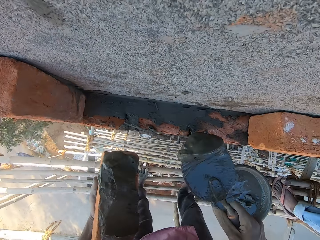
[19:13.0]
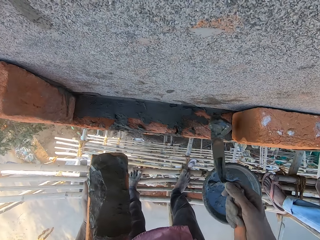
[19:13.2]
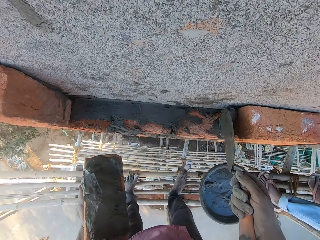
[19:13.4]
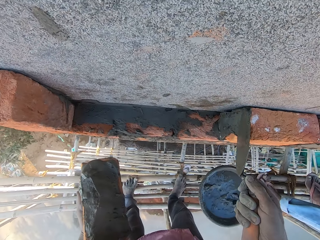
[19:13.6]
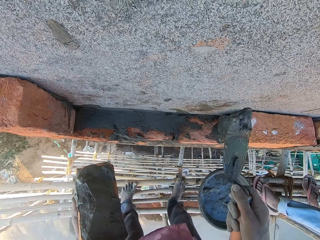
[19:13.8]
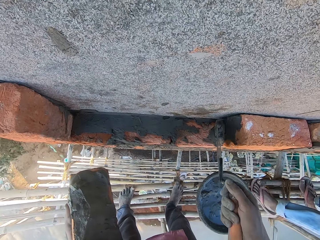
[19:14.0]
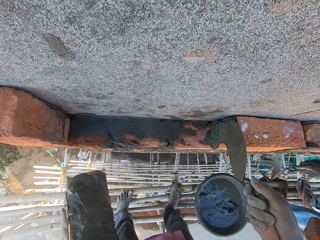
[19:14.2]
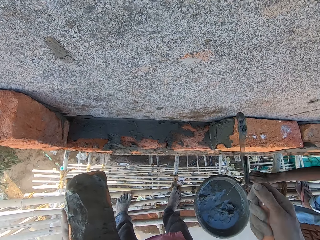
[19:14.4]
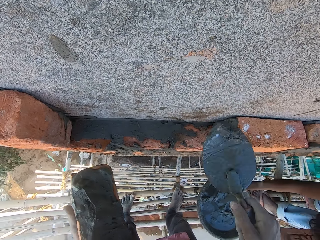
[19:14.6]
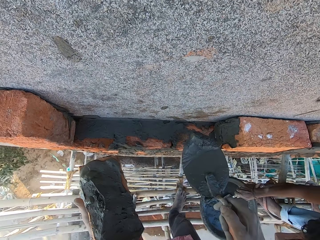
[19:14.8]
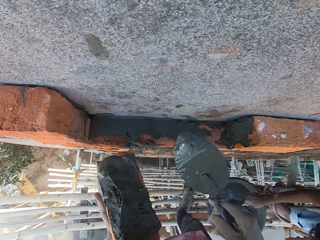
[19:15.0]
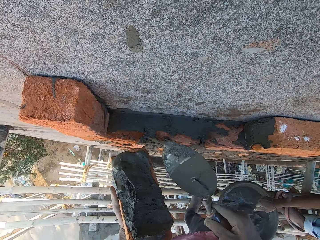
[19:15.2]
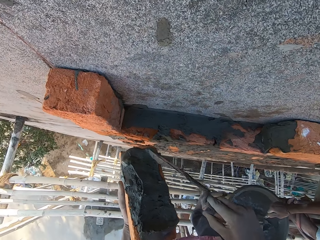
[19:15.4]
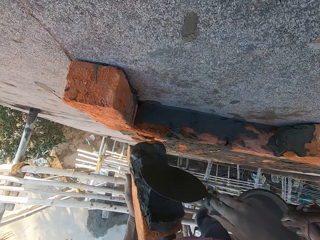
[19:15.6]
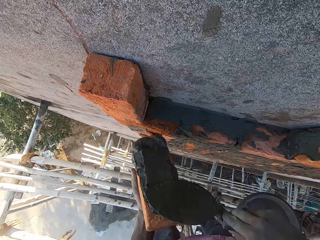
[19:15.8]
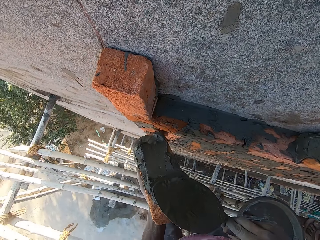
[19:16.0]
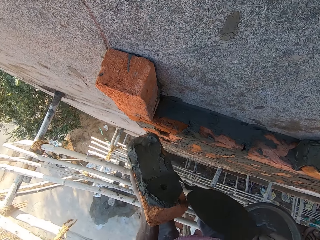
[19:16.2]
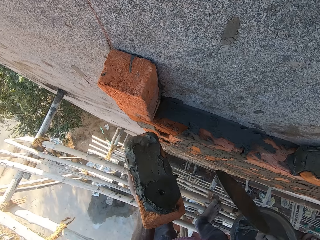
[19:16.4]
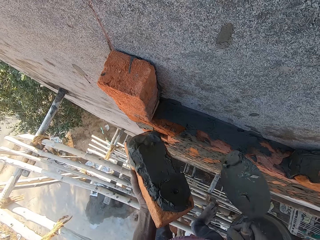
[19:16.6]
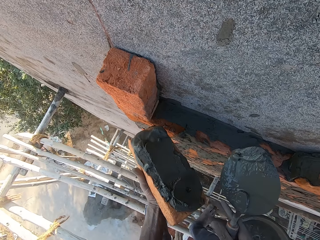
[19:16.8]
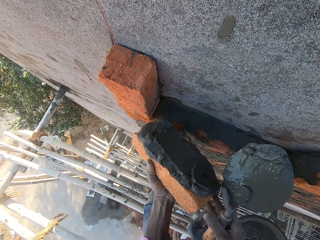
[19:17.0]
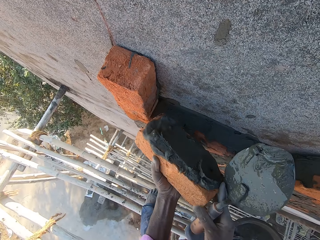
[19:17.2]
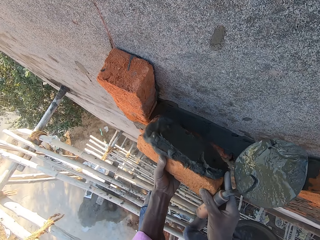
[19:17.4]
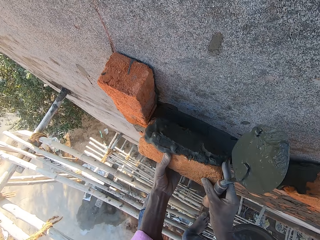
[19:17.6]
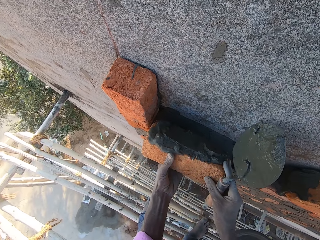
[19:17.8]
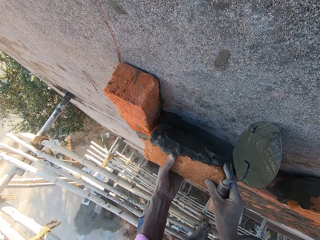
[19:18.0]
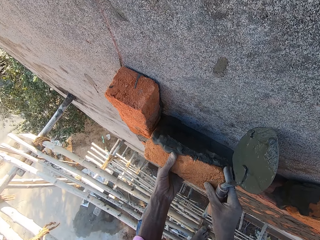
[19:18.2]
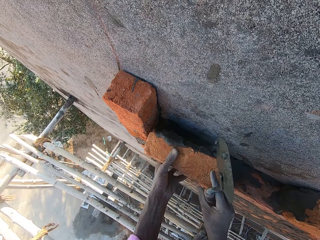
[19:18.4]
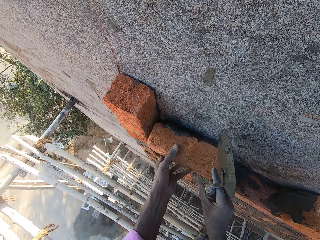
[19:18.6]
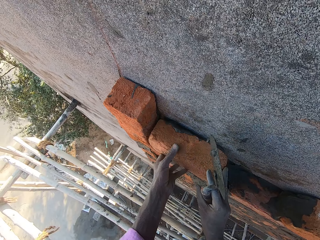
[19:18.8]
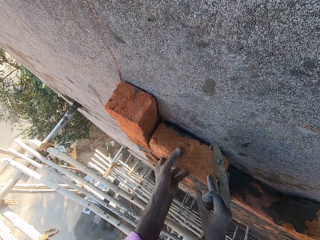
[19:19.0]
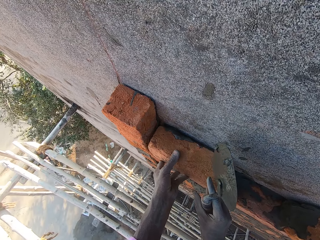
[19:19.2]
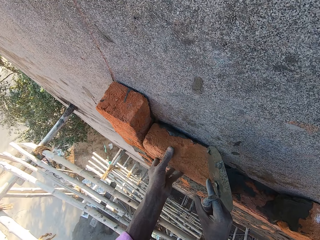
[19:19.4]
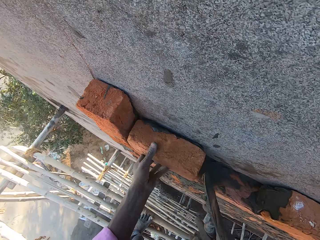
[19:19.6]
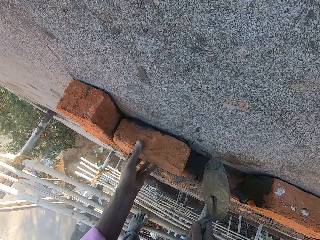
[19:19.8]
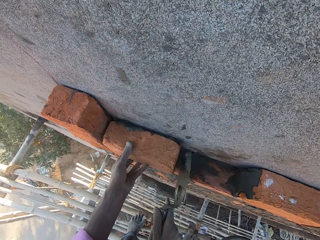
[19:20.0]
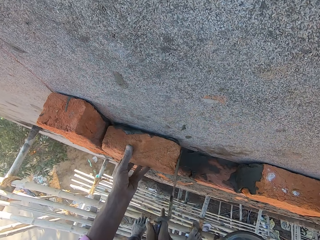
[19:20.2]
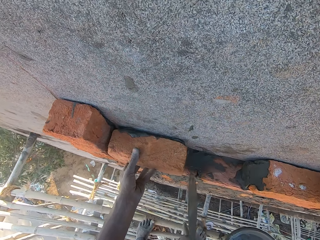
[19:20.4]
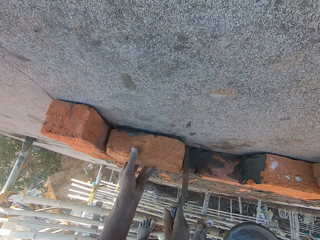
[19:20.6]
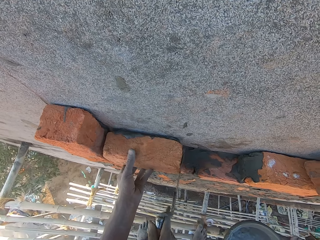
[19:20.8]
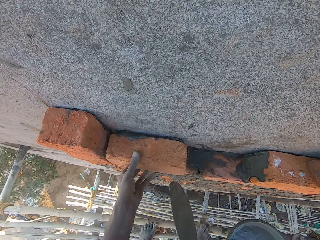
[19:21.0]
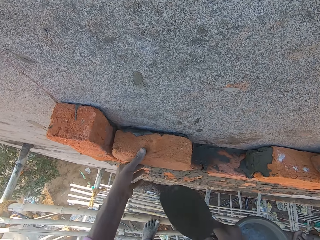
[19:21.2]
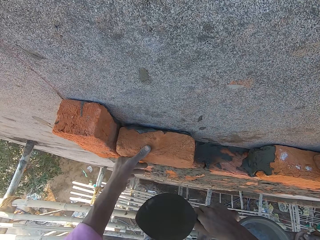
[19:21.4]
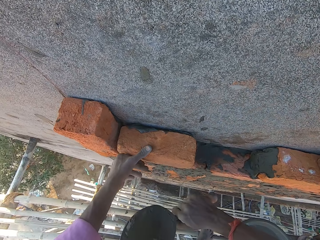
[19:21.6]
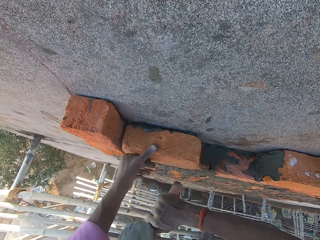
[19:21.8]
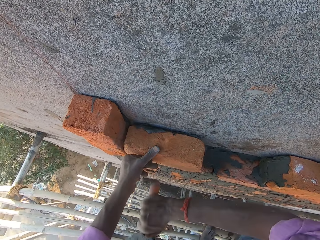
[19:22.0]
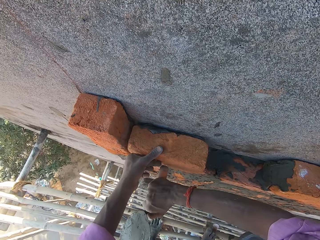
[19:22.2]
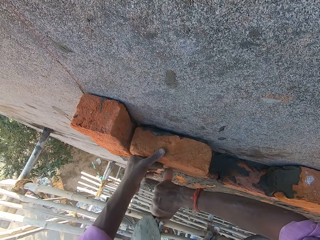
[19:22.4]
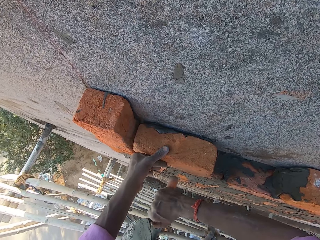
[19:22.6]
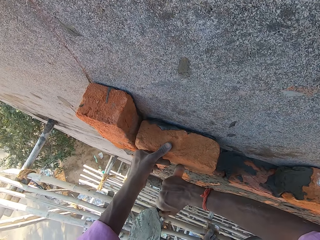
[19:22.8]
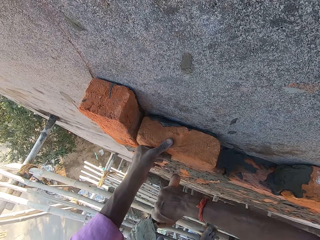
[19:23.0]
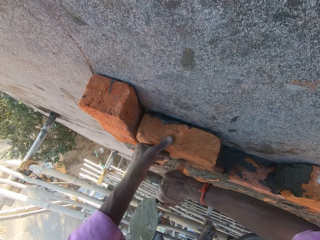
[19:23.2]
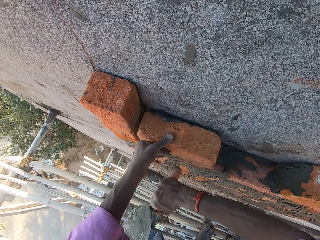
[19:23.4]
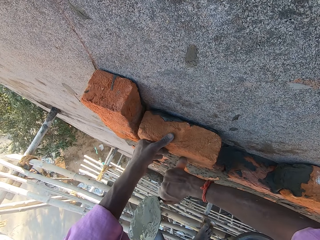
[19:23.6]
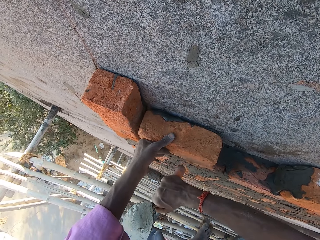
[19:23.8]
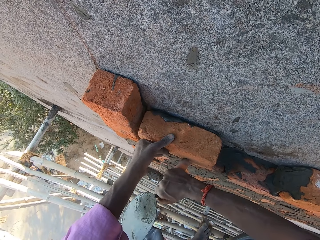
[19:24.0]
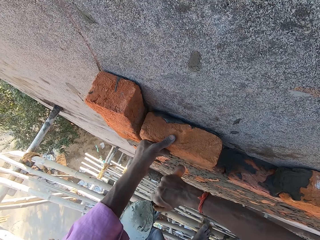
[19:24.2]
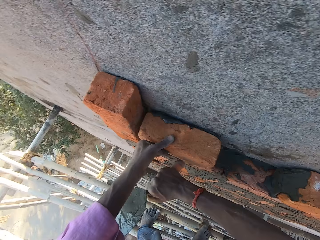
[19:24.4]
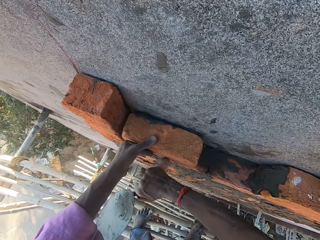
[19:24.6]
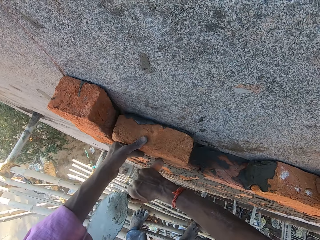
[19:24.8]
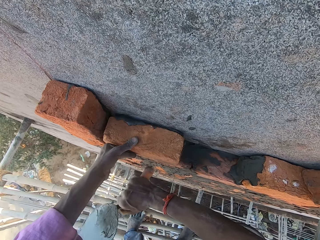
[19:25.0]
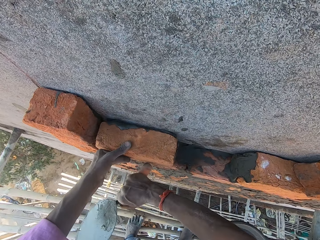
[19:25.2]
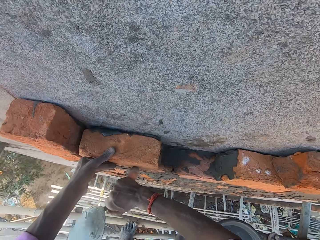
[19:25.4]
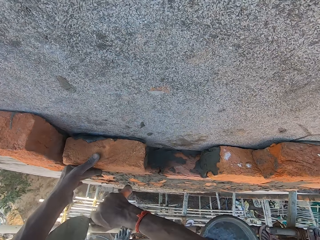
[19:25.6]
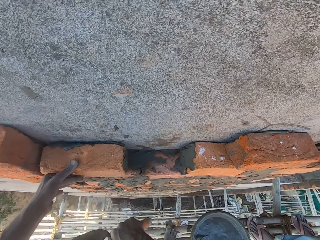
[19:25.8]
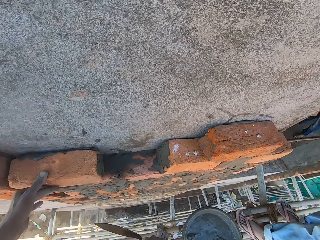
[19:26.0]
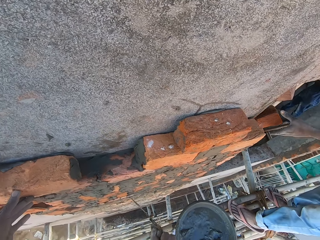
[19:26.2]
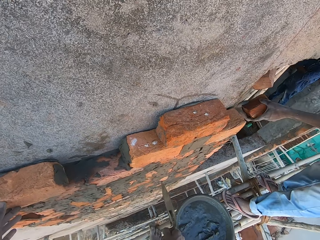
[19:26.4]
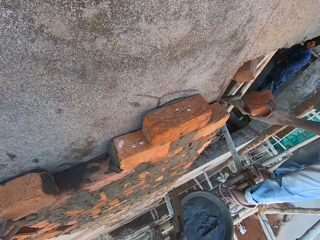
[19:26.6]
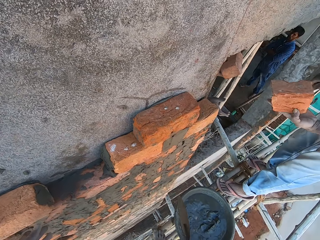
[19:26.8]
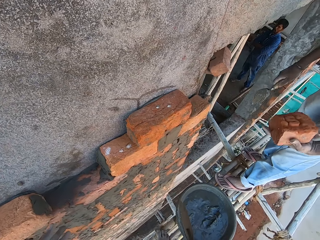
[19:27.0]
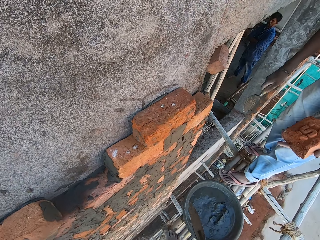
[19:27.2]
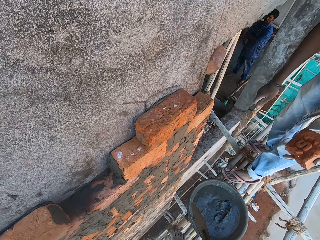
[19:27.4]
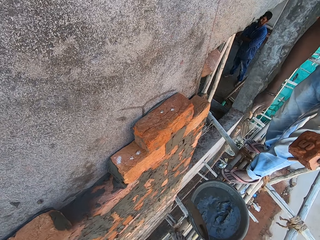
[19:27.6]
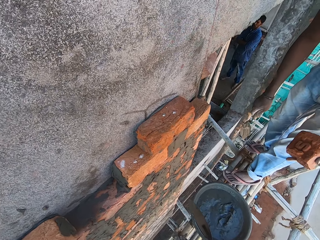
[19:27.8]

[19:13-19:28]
The camera wearer plasters a brick on the wall with the mixed cement with the trowel in his right hand. He builds the house. The man scoops some mixed cement from the head pan on the bamboo woods with the trowel in his right hand. The camera wearer smoothens the mixed cement on the brick in his left hand with the trowel in his right hand. He puts the cement on the brick. He holds the brick with both hands. He plasters the brick on the wall with both hands. He wipes the mixed cement on the trowel in his right hand on the brick on the wall. He hits the brick on the wall with the handle of the trowel in his right hand. He builds the house. The man interacts with another man. The first man collects a brick from the other man with his left hand.

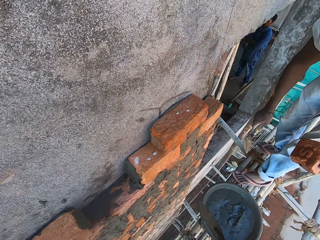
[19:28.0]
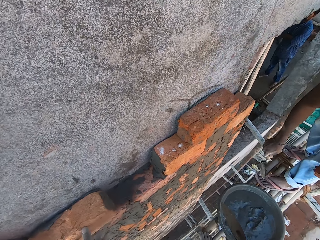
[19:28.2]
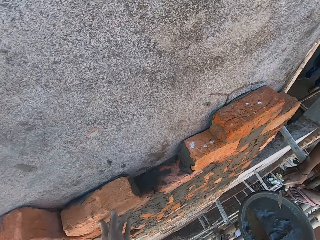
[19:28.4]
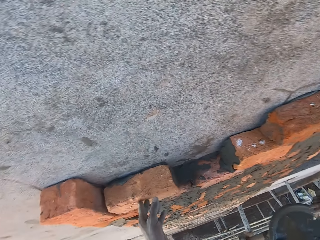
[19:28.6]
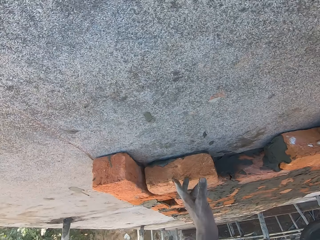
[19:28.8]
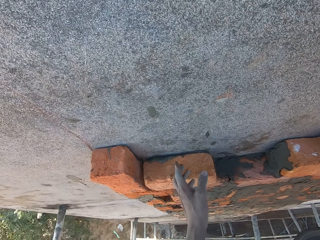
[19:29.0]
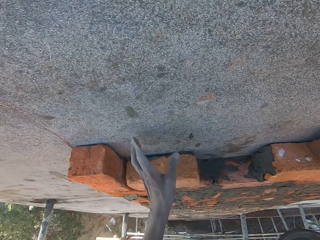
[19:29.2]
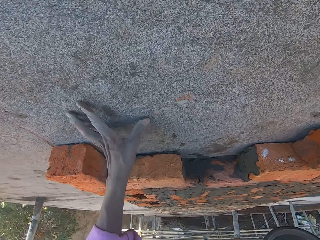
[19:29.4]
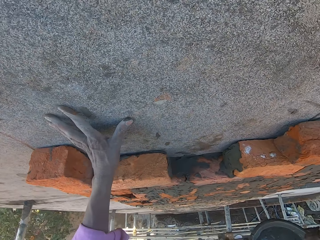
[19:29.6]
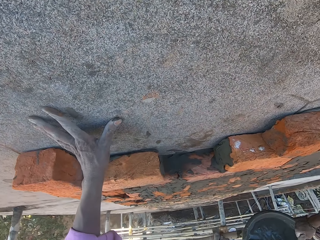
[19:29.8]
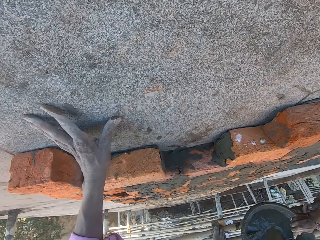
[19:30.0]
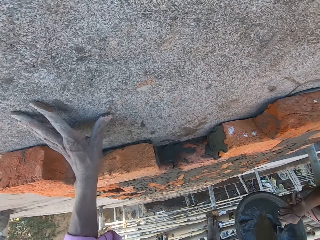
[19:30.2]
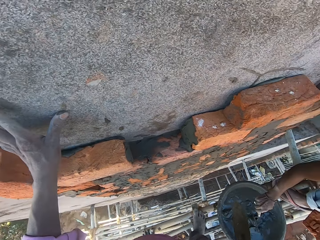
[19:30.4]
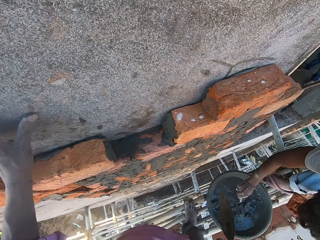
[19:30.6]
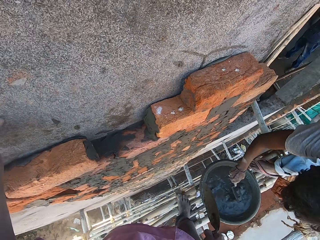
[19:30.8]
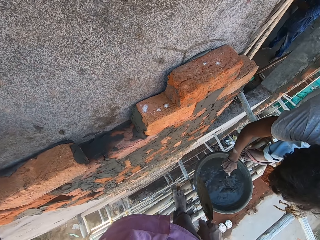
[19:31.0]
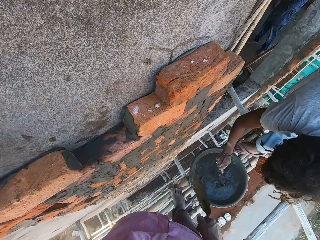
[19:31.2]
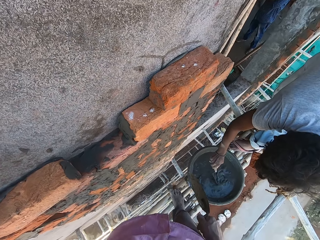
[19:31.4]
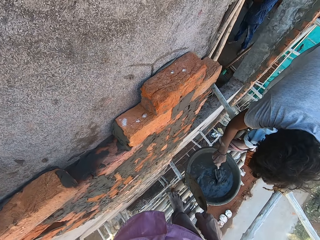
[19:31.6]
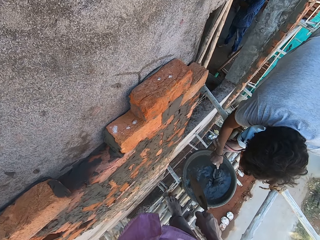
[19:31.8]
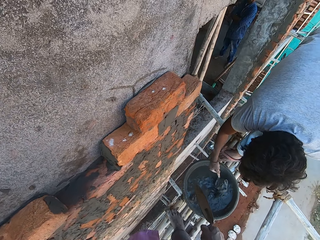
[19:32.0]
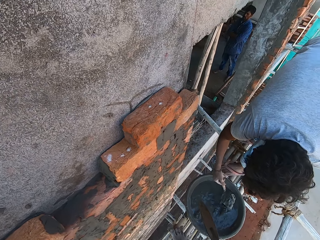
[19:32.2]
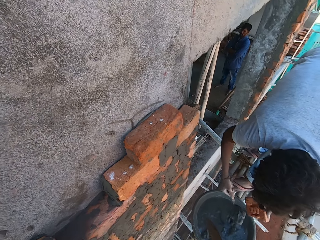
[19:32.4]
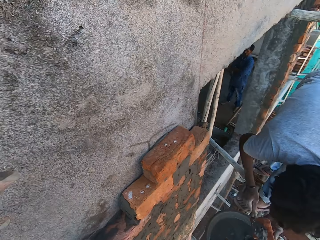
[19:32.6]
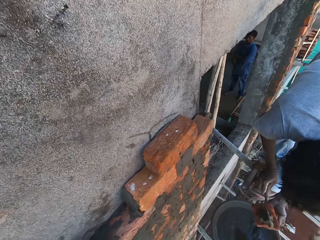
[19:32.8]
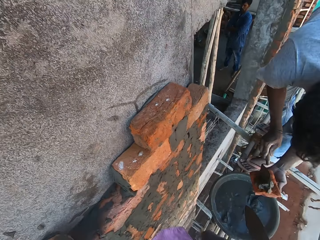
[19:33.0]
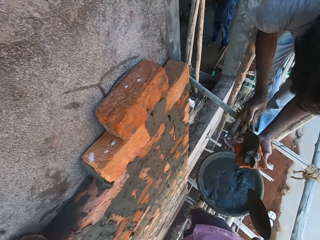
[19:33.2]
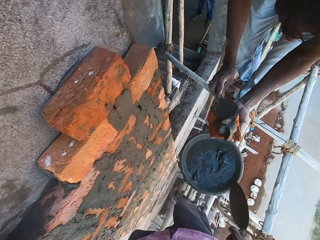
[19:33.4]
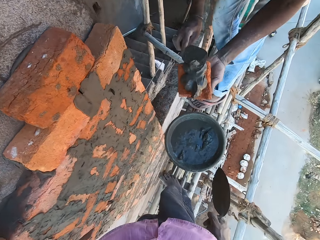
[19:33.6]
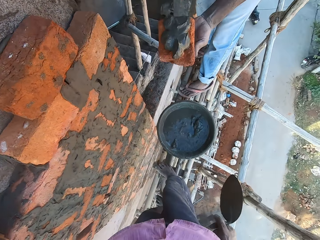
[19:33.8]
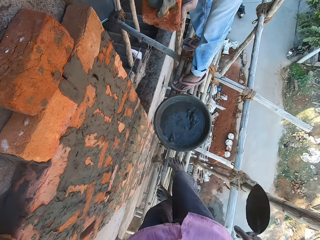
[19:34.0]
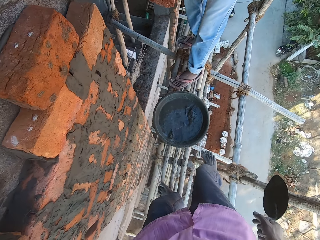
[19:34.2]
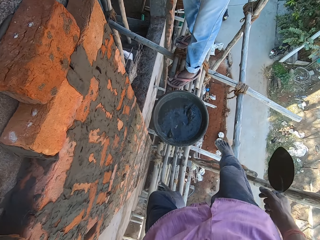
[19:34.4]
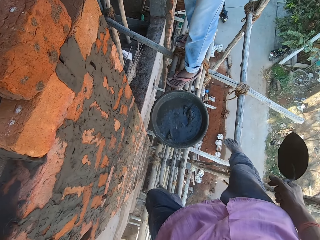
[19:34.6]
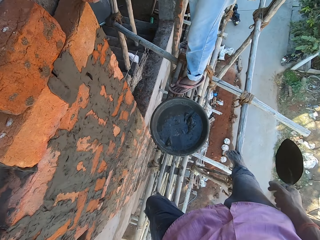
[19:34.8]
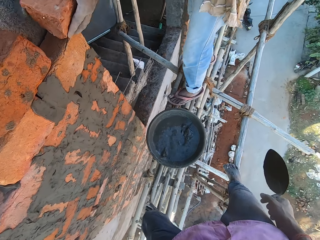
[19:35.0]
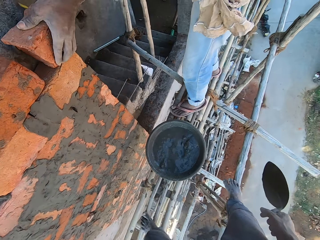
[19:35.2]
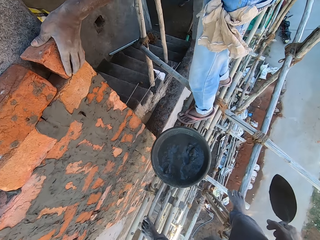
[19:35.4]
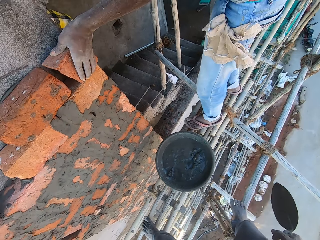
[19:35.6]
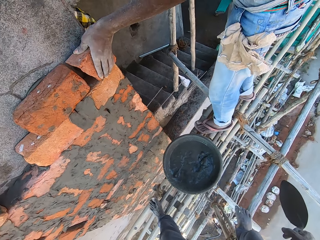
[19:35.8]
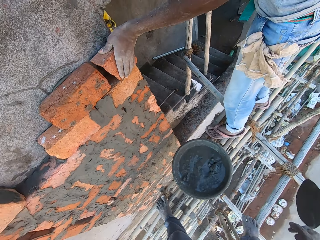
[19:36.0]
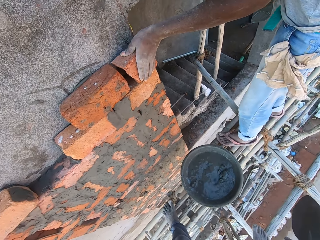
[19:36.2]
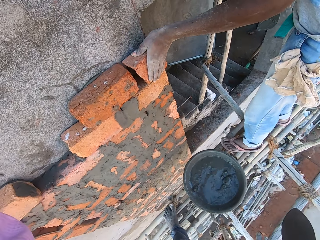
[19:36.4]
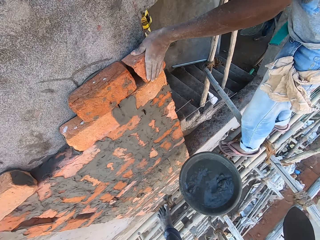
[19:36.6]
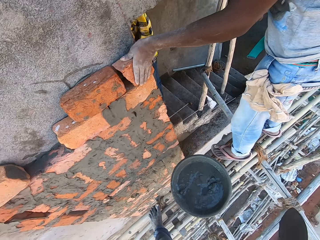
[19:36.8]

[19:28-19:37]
The camera wearer touches the wall with his left hand. He holds the trowel. The man scoops some mixed cement from the head pan on the bamboo woods with the trowel in his right hand. The man pours the mixed cement on the brick in his left hand with the trowel in his right hand. The man plasters the brick on the wall with his left hand.
